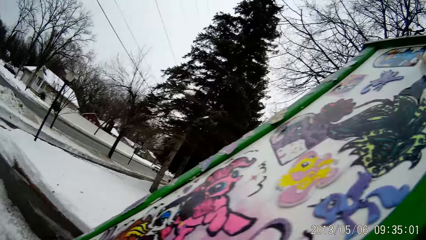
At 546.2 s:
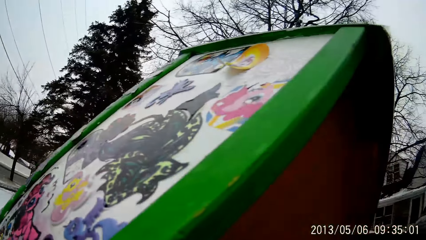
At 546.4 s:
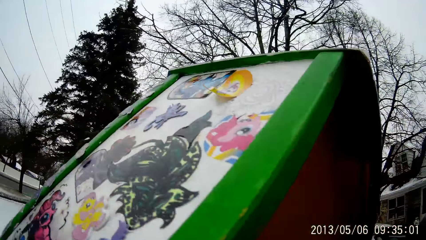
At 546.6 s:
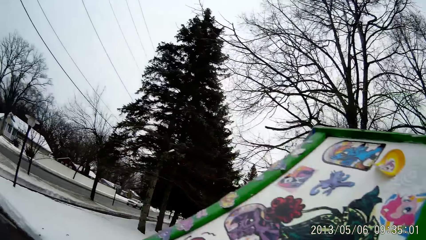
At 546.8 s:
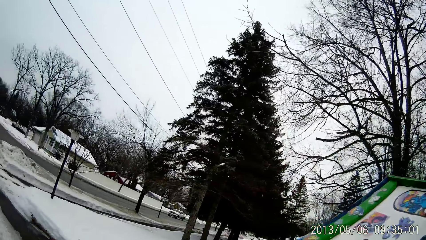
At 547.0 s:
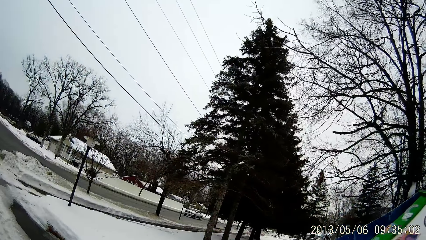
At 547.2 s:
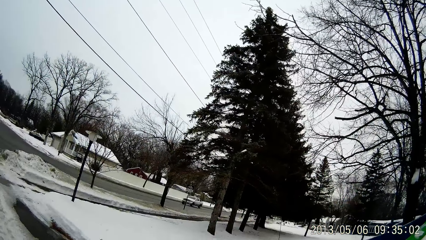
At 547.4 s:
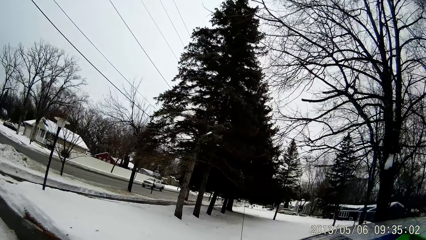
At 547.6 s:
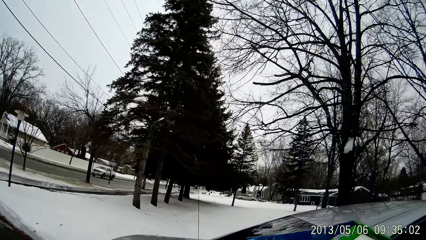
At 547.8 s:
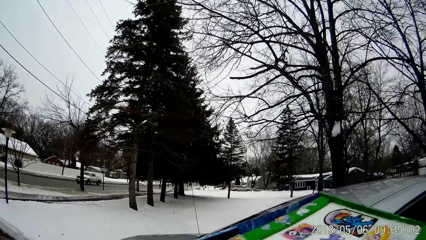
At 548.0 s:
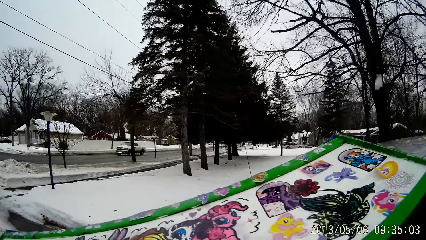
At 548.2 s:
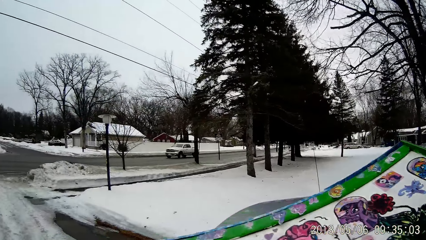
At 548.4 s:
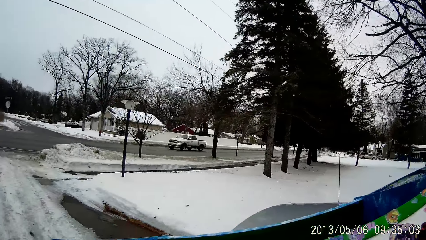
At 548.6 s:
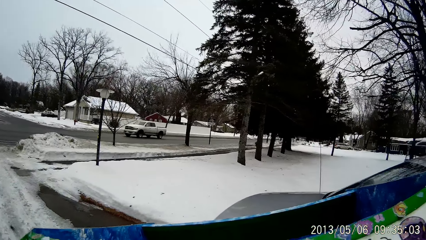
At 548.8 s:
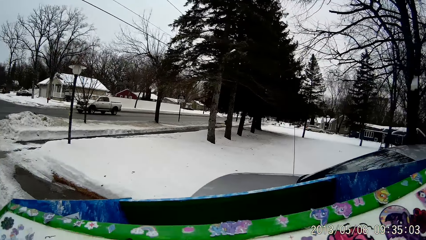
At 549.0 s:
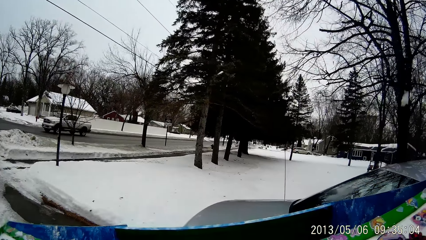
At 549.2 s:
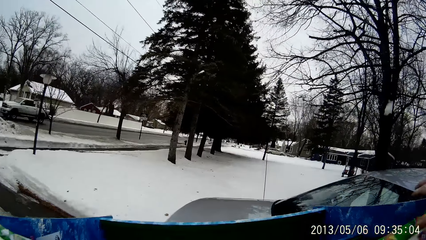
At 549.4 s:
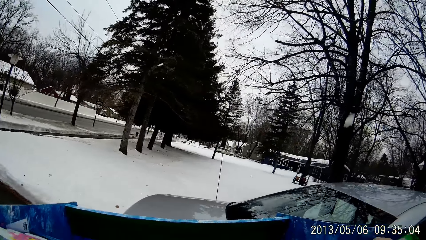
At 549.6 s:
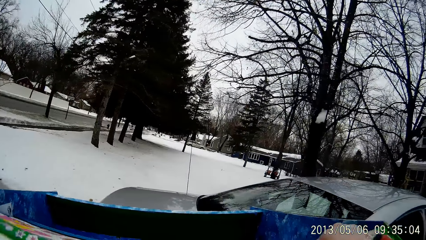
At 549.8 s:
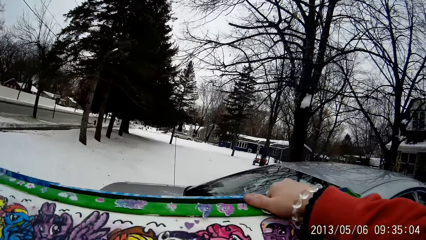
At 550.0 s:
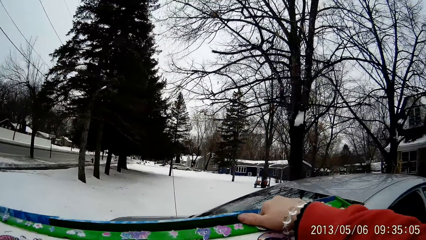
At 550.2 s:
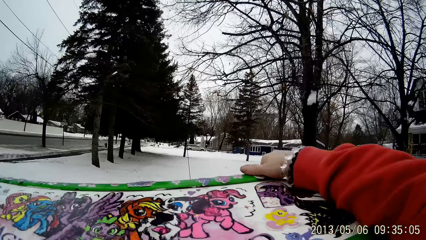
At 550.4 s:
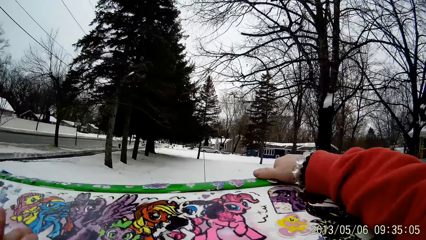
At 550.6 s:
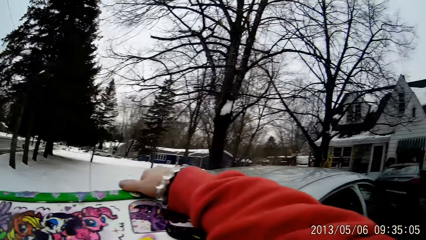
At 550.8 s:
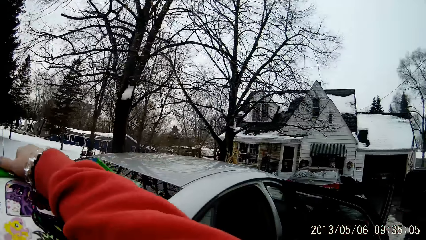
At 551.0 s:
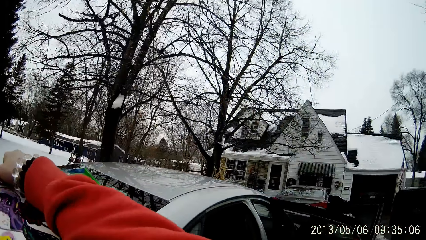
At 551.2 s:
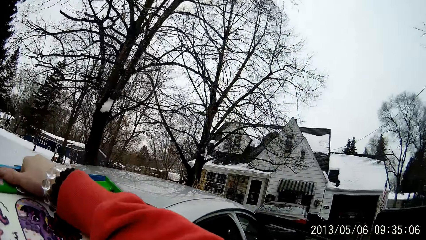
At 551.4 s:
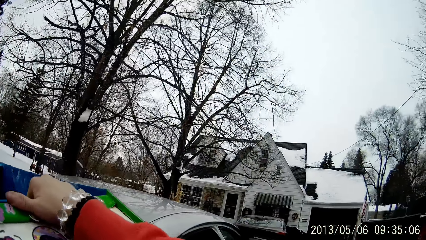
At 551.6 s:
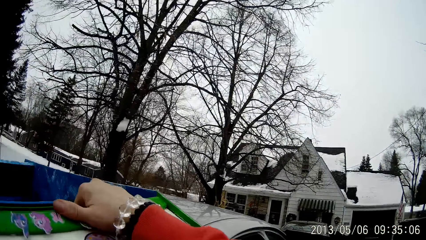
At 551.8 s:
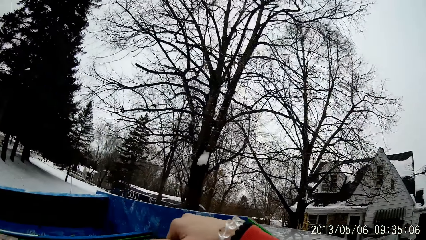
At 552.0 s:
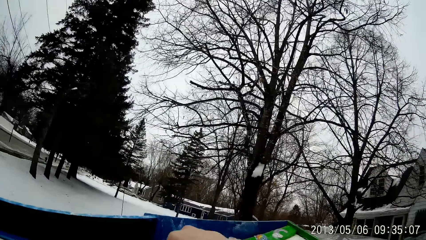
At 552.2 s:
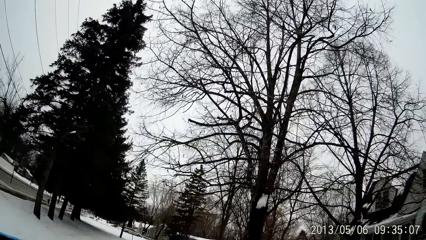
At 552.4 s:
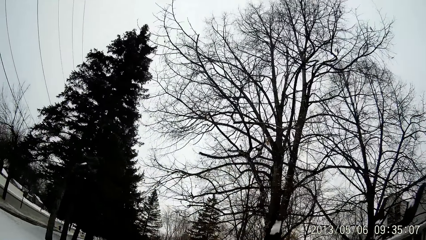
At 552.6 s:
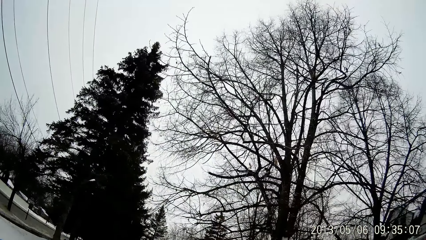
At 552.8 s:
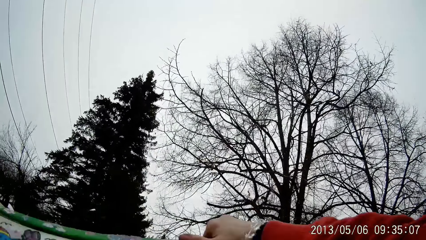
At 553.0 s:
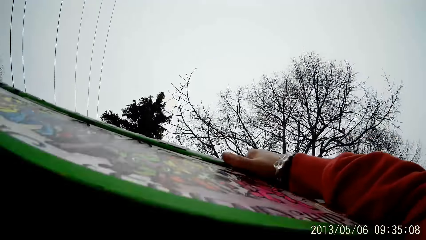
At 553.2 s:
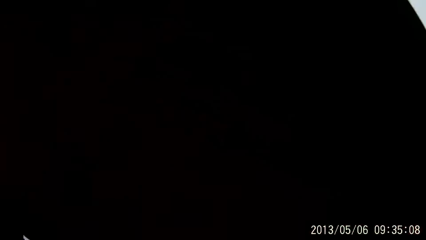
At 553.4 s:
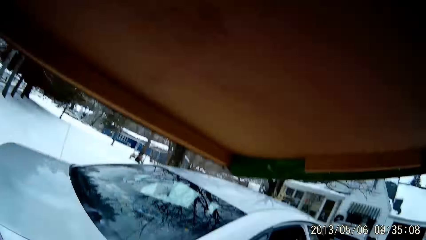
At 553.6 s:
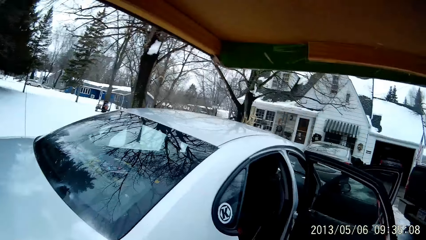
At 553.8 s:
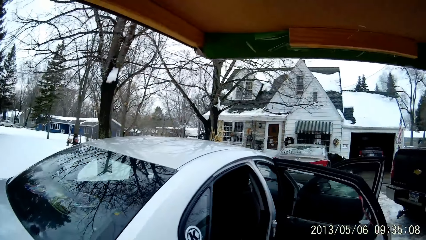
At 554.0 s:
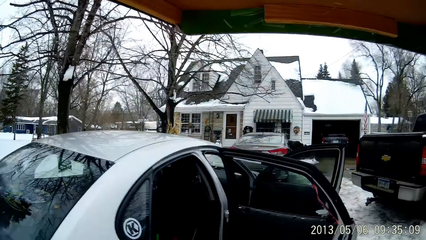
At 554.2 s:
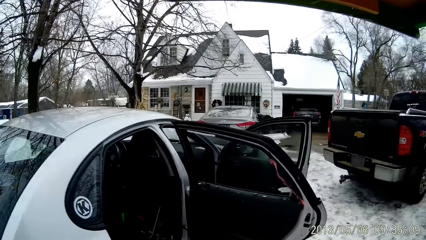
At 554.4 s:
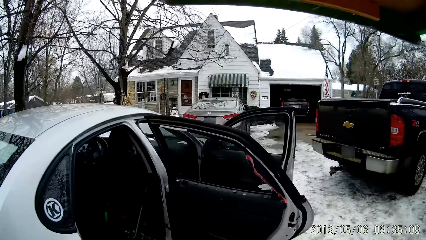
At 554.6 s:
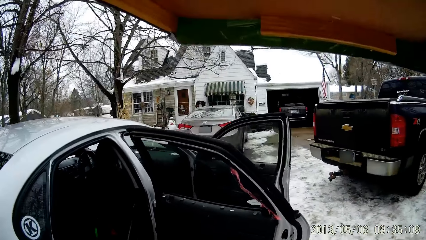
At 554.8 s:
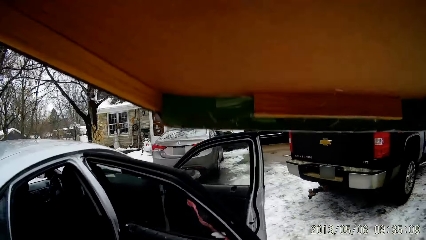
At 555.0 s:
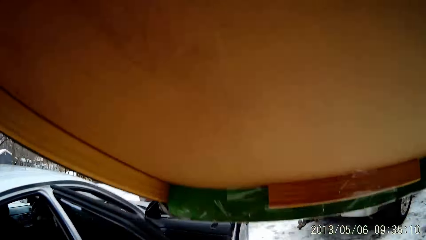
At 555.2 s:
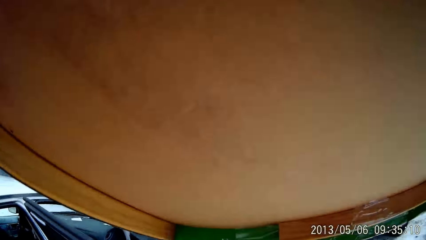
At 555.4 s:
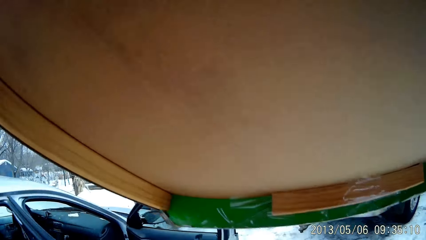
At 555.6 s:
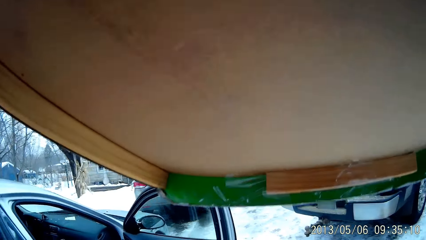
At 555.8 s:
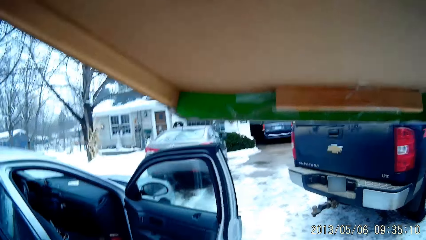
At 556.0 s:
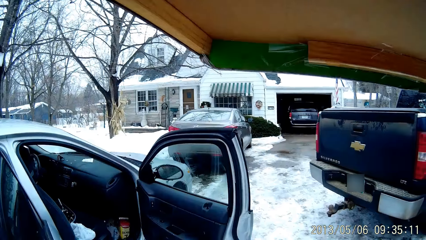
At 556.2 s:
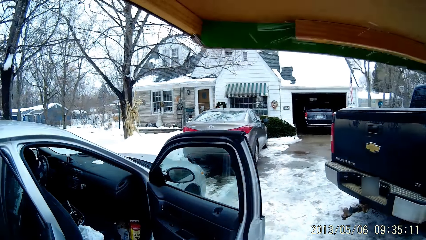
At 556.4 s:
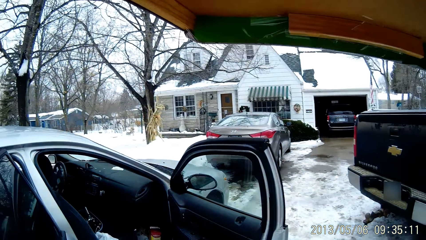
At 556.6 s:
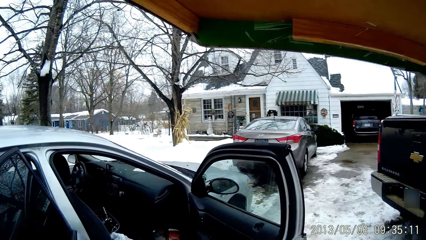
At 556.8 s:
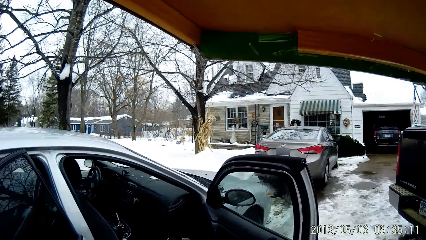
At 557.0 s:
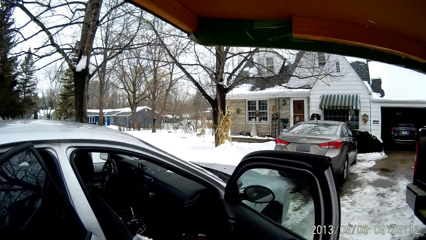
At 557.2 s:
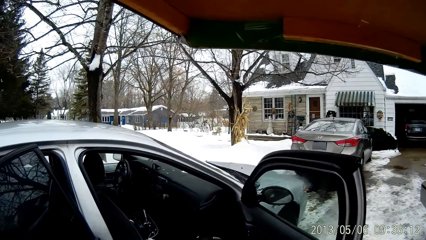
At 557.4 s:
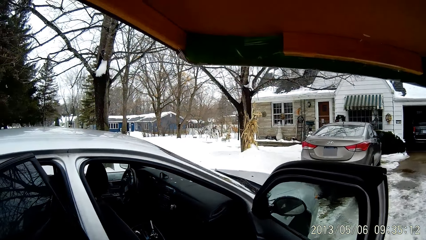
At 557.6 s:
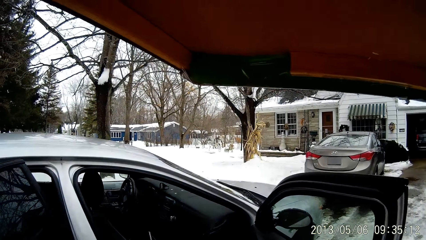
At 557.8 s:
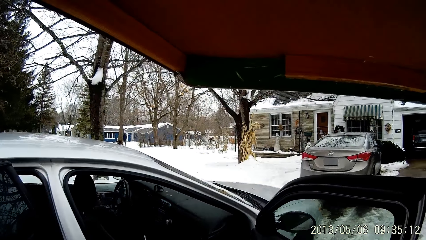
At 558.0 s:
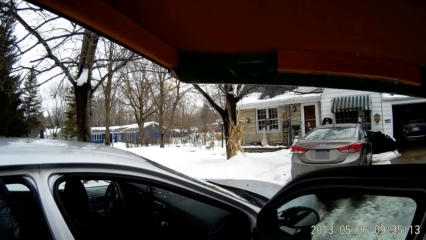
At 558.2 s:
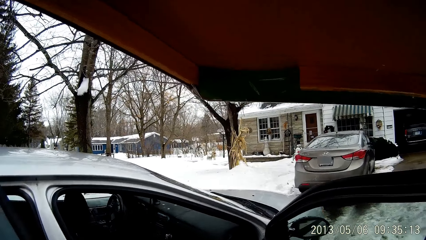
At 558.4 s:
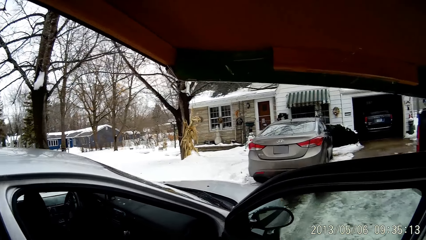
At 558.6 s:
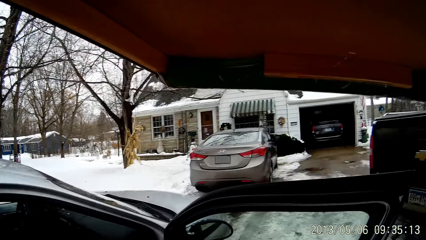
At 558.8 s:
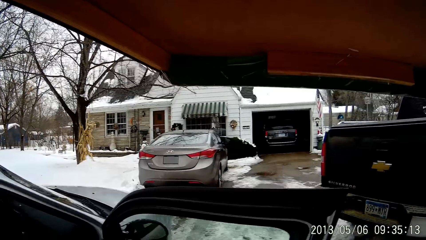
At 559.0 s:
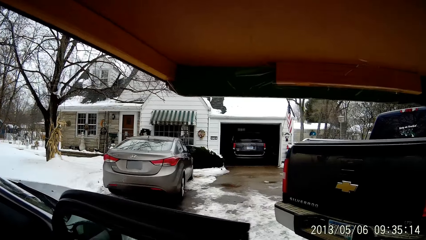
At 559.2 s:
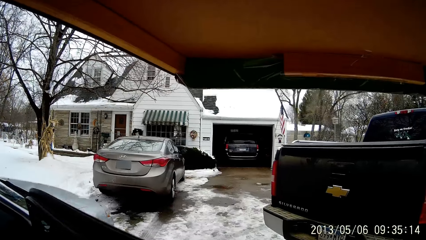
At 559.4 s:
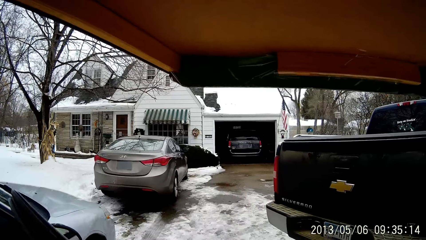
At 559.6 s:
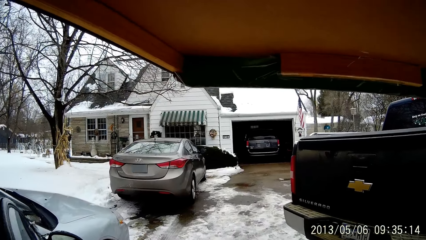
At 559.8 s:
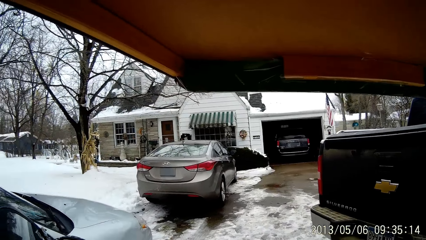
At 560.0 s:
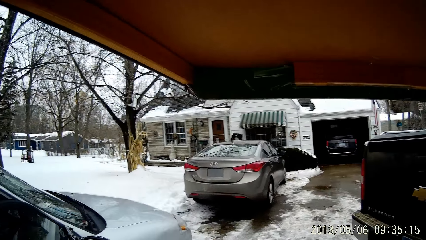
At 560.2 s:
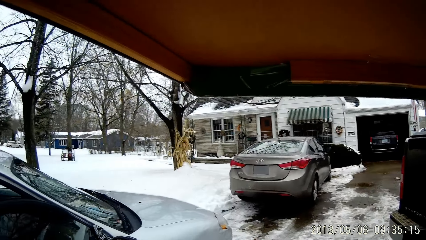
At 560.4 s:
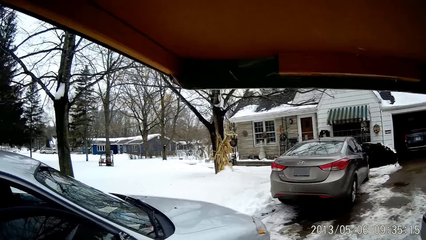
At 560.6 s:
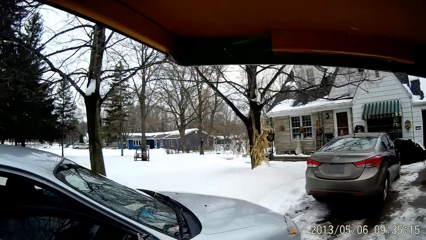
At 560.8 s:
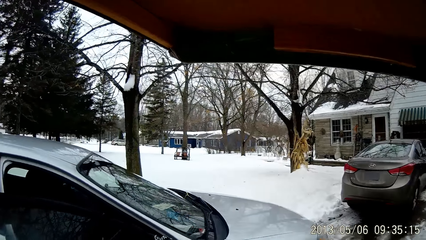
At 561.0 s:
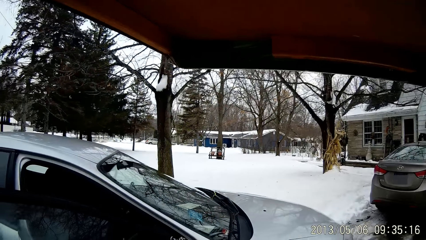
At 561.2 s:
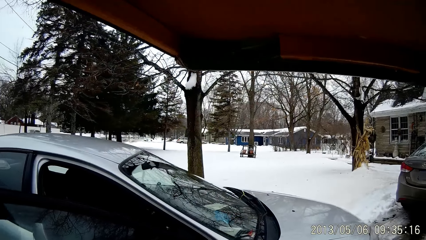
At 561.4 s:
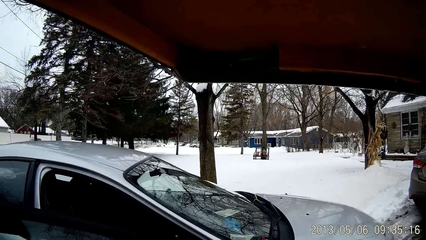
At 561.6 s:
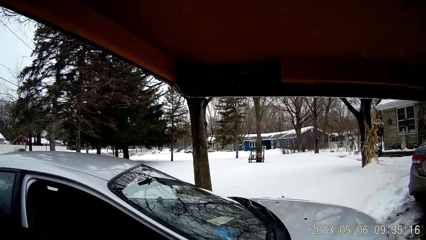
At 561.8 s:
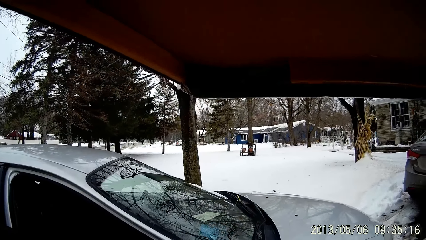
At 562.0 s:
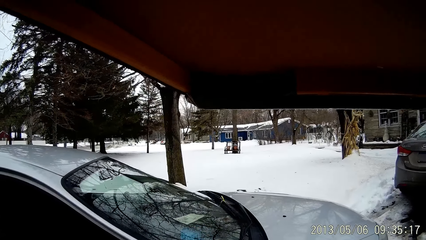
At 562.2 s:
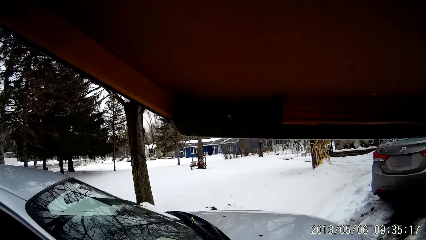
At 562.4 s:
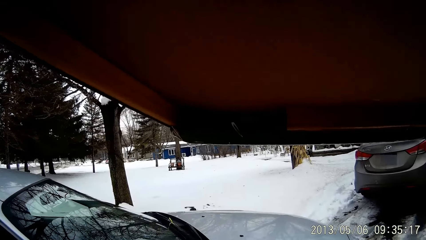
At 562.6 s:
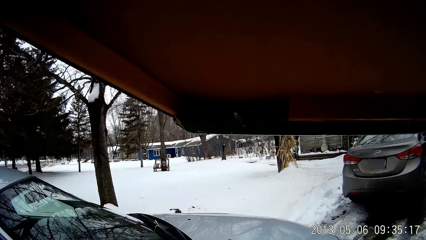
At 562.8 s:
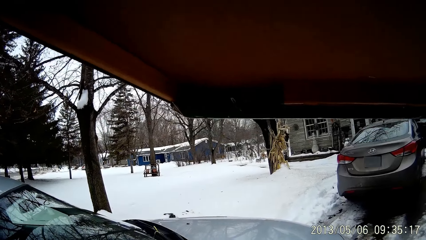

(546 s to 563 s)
The camera wearer carries the box with both hands. They lean the present against the body of the car with both hands. They carry the present with both hands. They close the car door.
